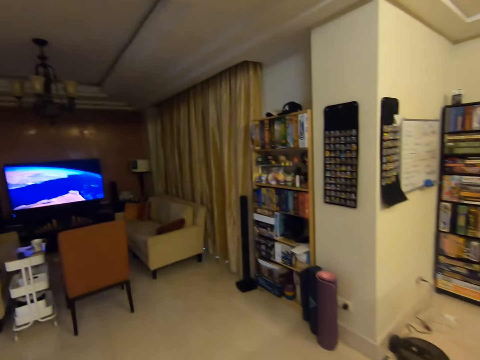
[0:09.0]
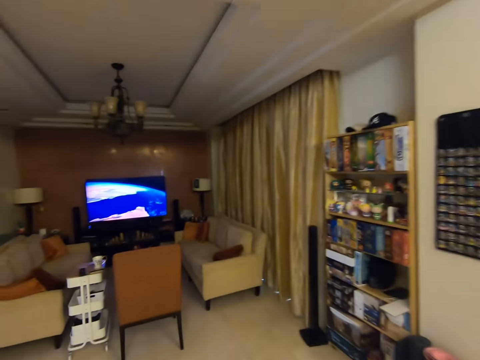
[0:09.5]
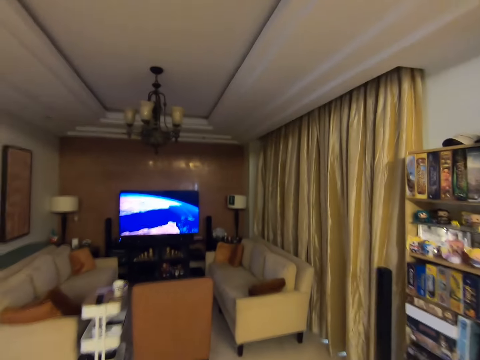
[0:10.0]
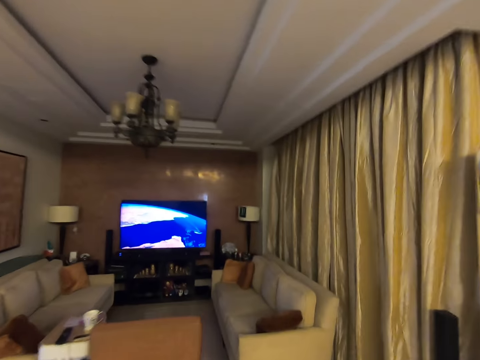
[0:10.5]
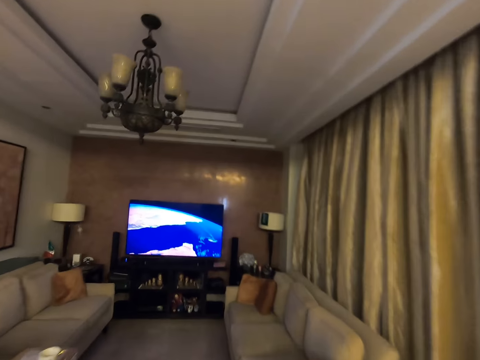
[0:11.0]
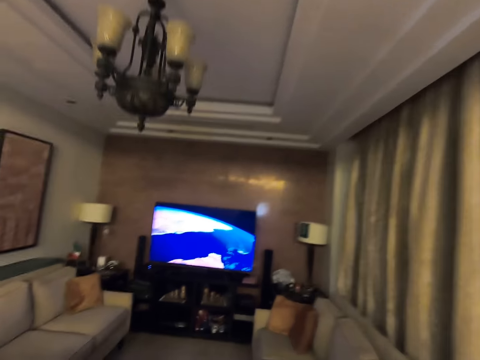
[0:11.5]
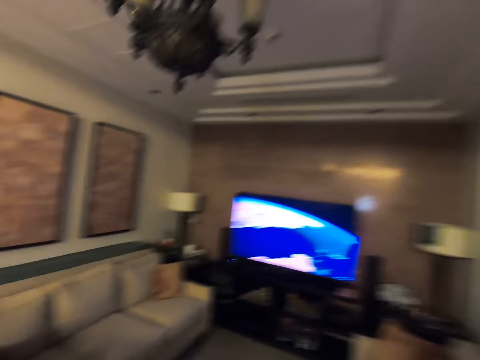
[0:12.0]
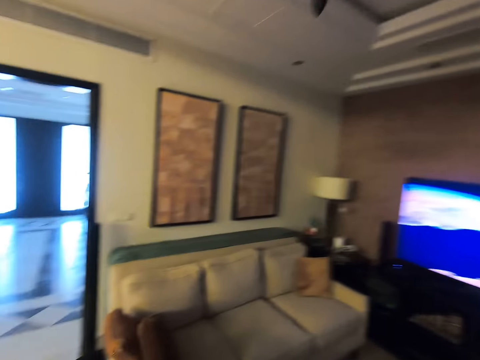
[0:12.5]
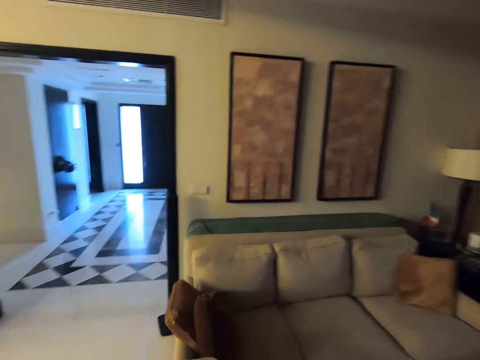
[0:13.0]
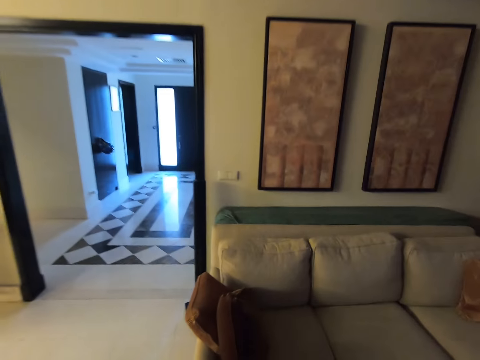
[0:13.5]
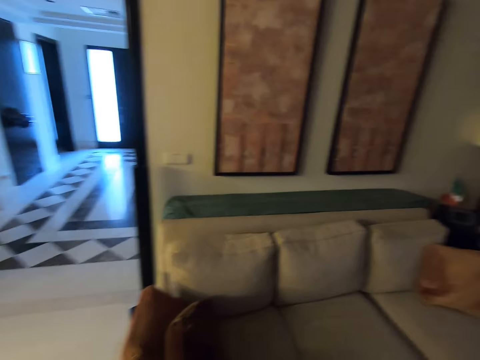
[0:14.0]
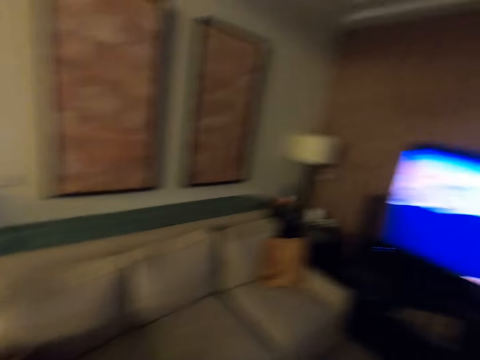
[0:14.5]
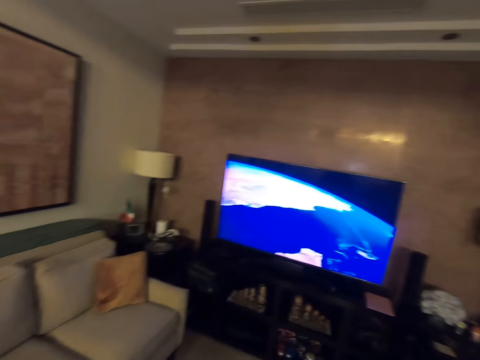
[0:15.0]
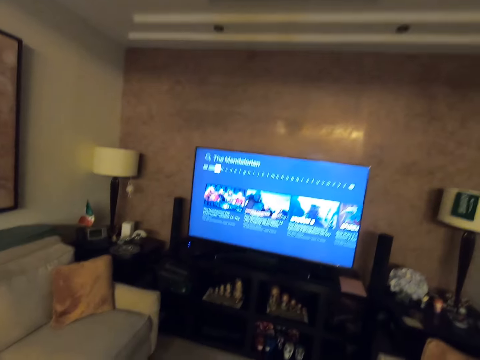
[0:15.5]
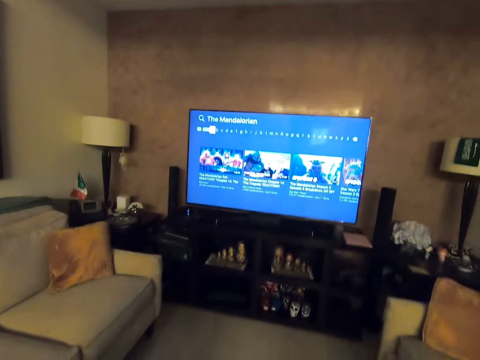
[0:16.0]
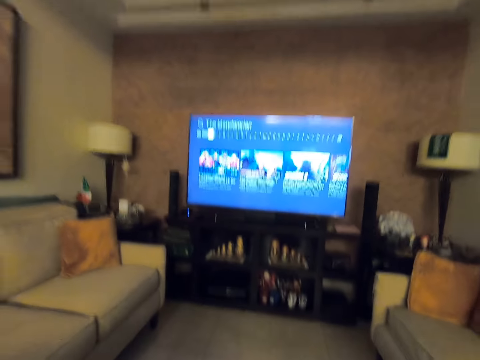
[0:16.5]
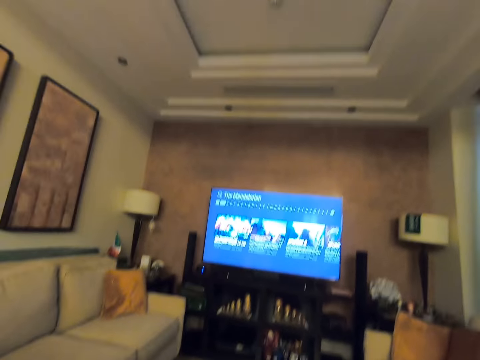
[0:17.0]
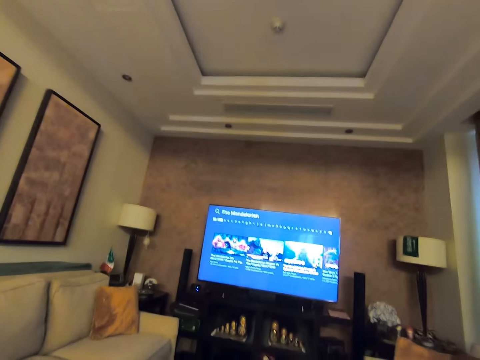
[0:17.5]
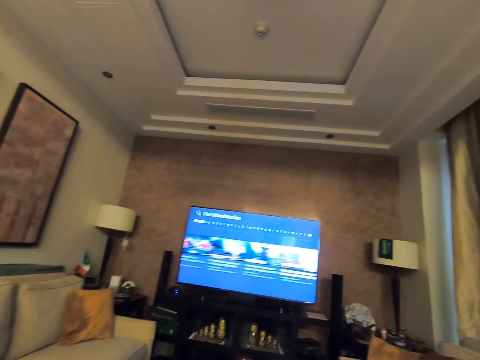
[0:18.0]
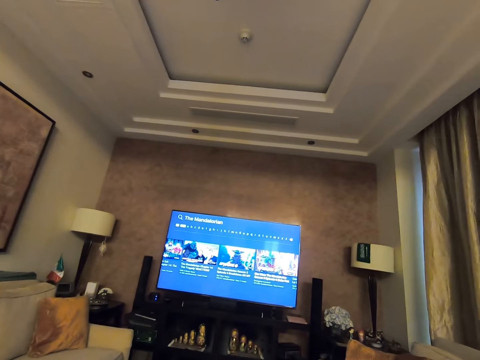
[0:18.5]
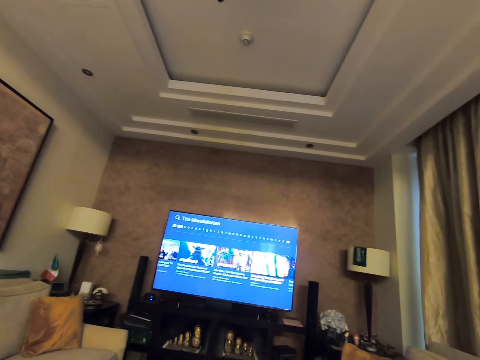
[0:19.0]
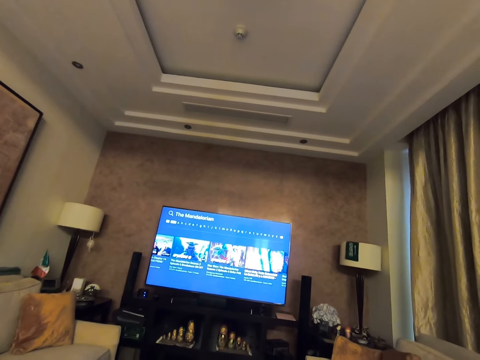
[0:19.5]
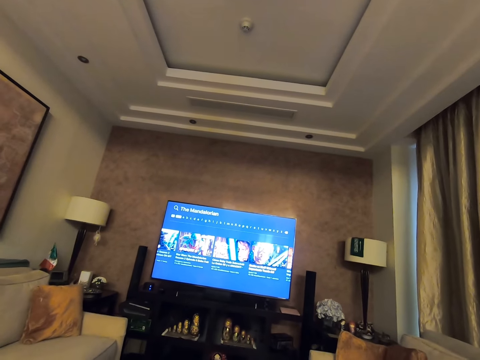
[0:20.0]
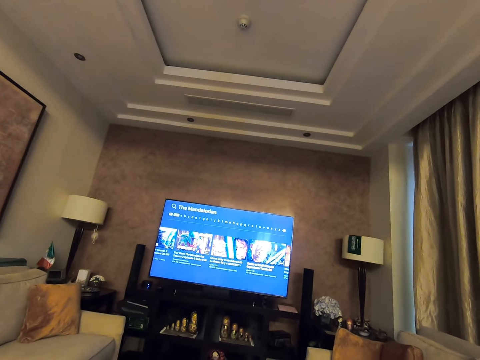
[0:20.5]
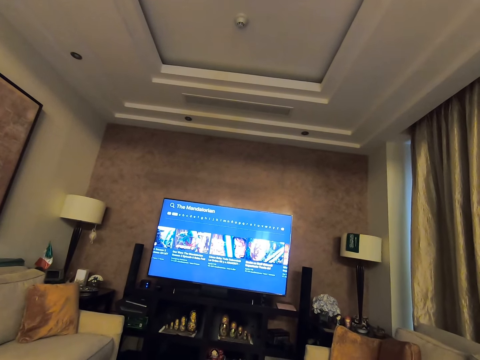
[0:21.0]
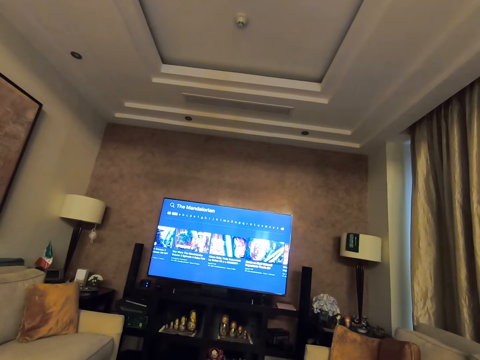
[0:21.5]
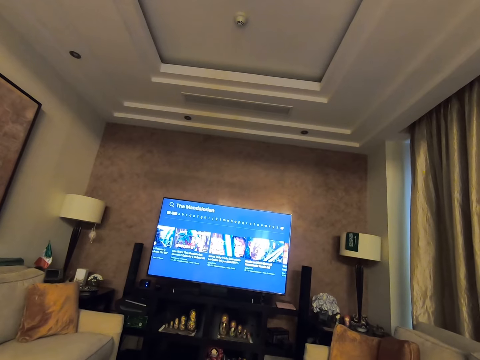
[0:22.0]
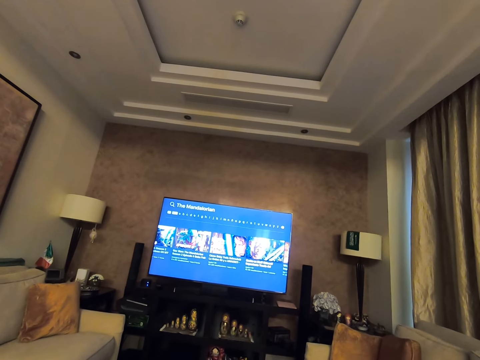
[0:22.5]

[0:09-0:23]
The camera wearer walks in a house. They sit down on a chair to watch TV.

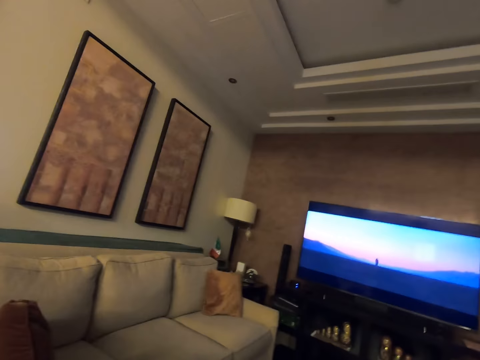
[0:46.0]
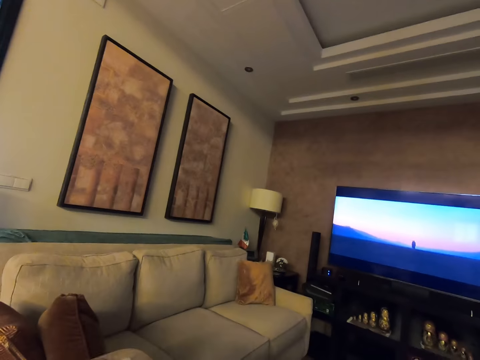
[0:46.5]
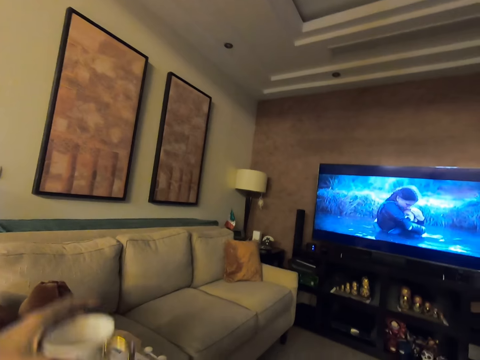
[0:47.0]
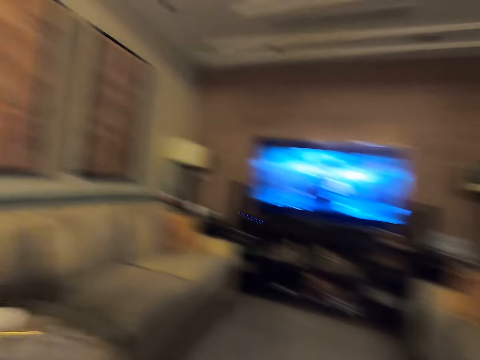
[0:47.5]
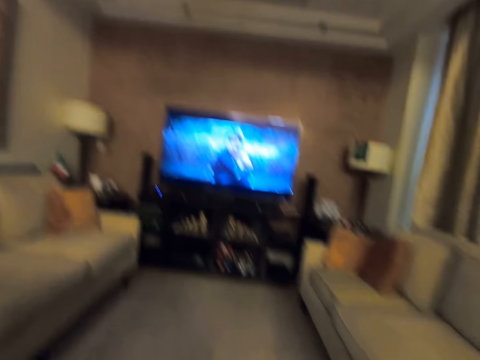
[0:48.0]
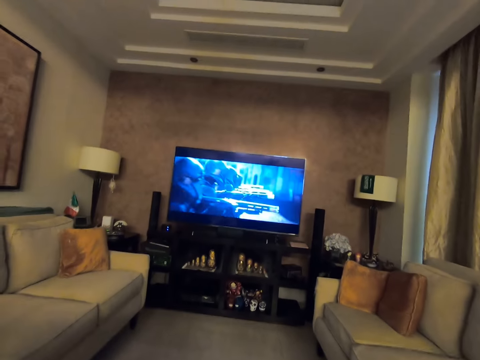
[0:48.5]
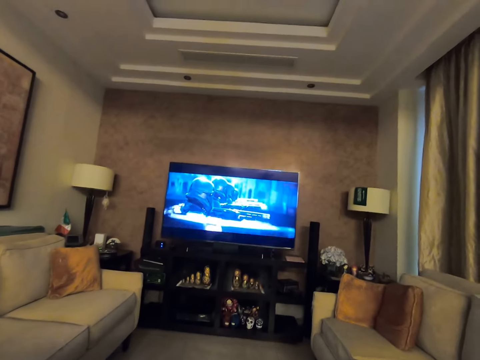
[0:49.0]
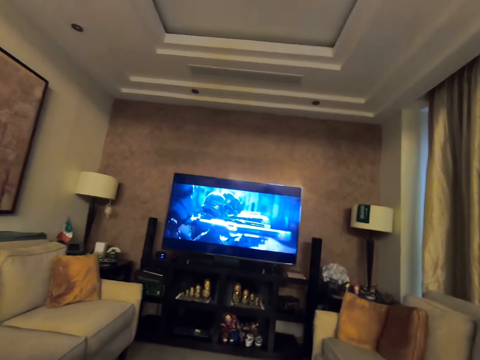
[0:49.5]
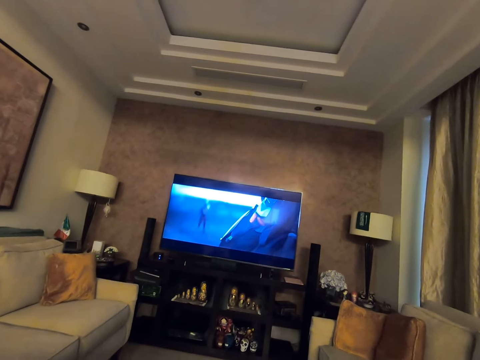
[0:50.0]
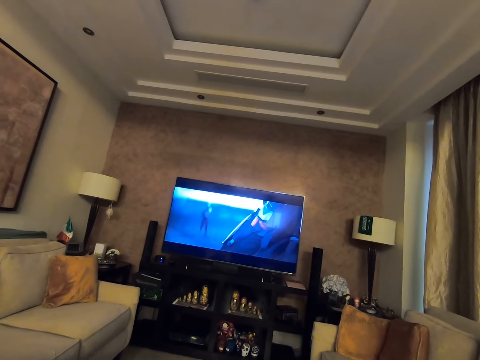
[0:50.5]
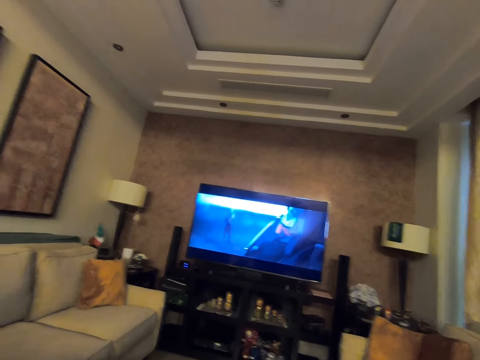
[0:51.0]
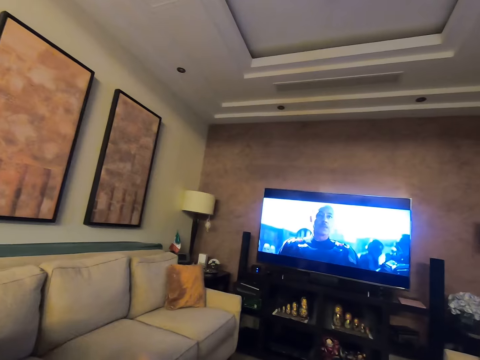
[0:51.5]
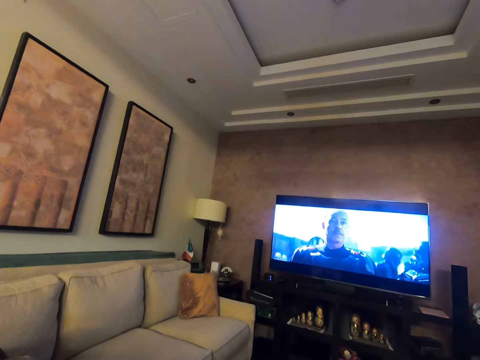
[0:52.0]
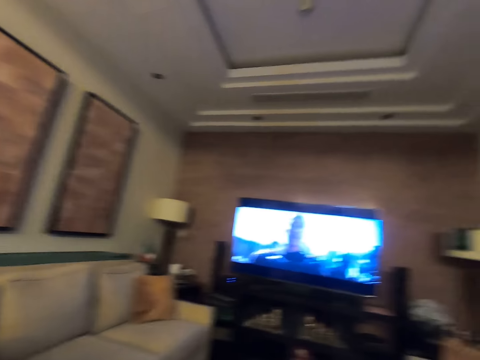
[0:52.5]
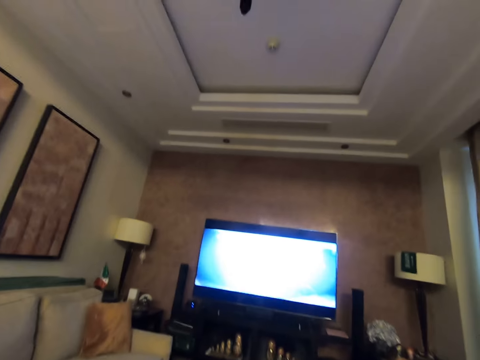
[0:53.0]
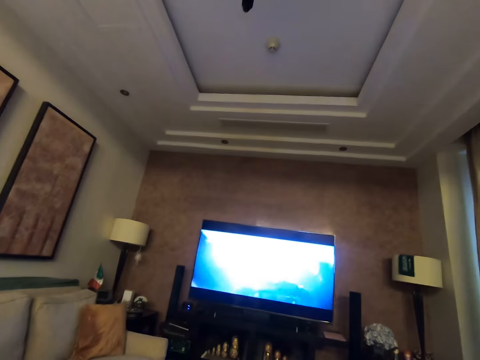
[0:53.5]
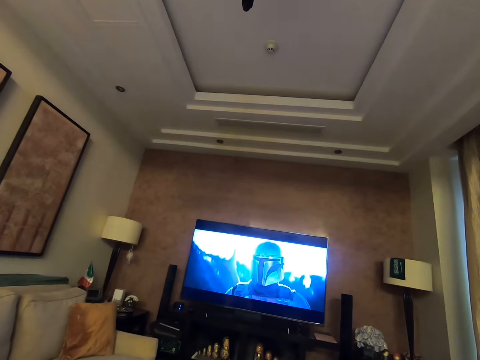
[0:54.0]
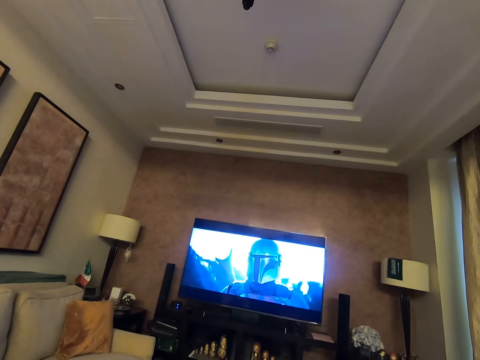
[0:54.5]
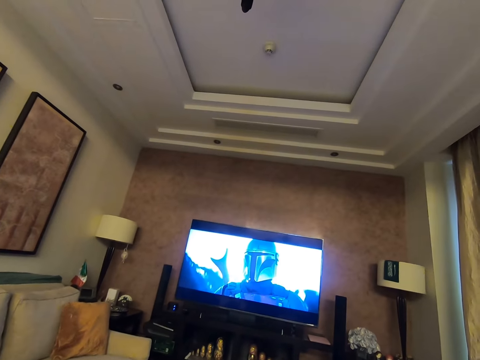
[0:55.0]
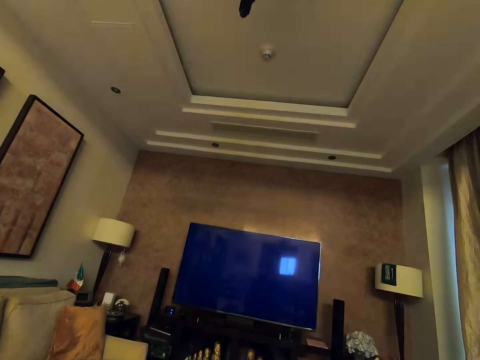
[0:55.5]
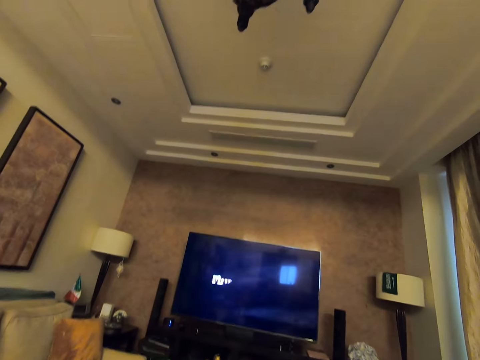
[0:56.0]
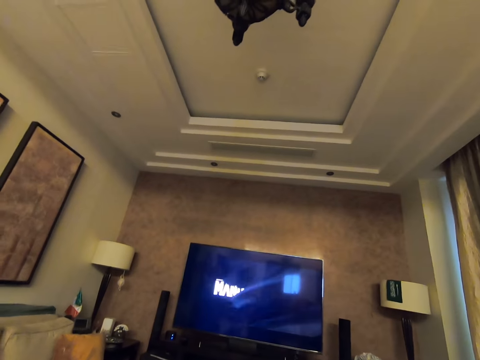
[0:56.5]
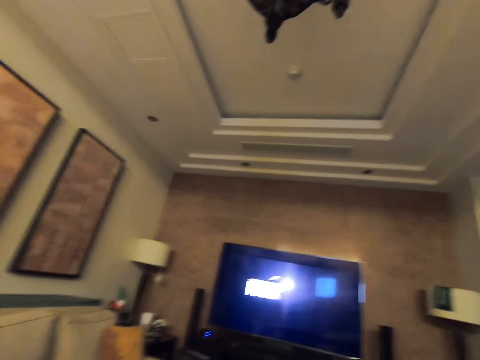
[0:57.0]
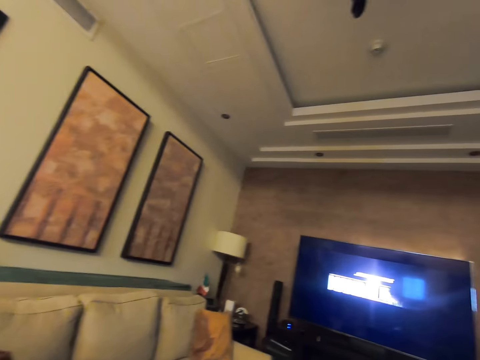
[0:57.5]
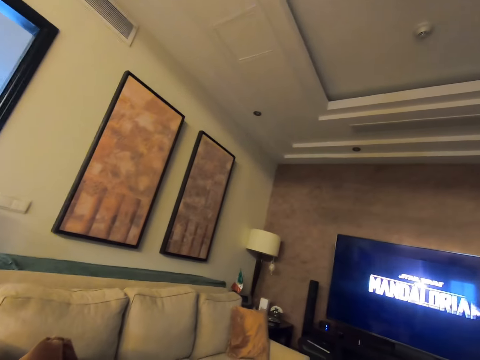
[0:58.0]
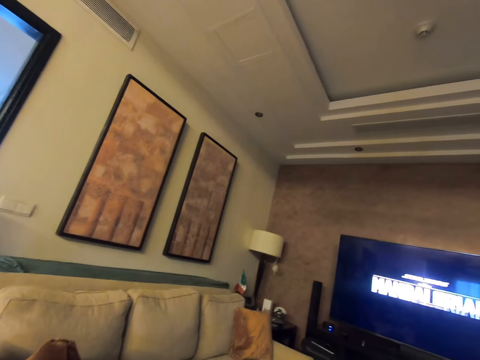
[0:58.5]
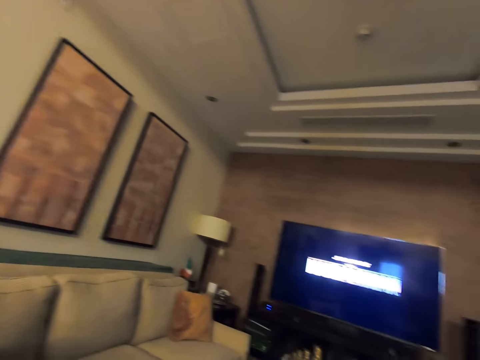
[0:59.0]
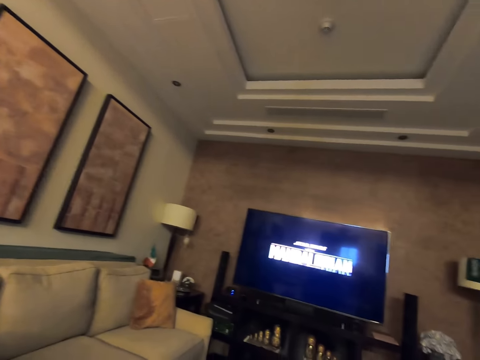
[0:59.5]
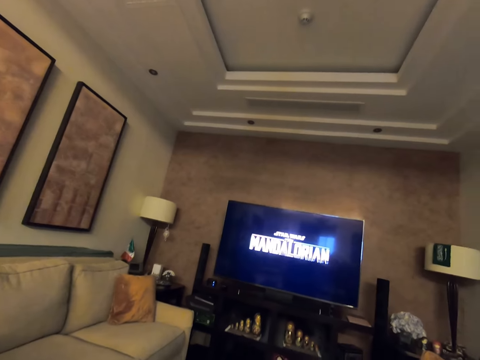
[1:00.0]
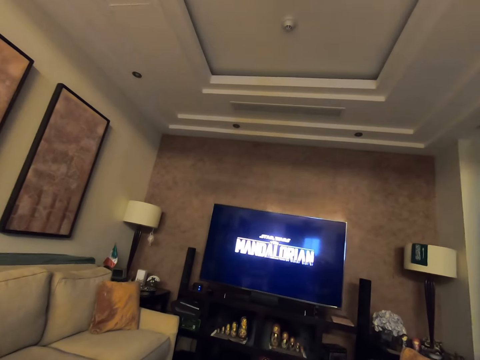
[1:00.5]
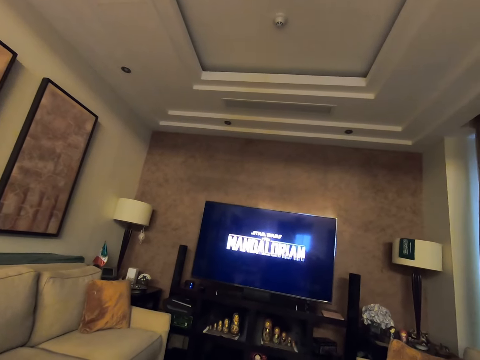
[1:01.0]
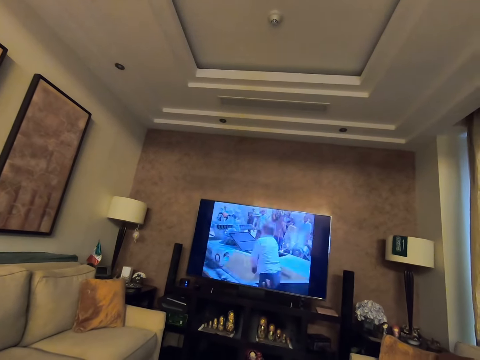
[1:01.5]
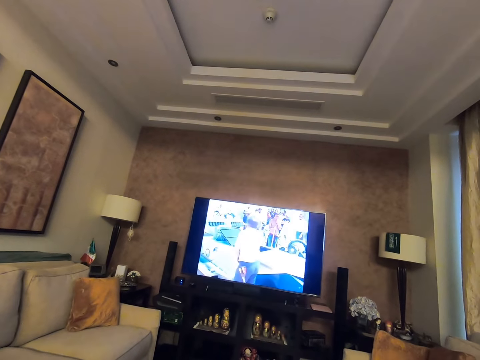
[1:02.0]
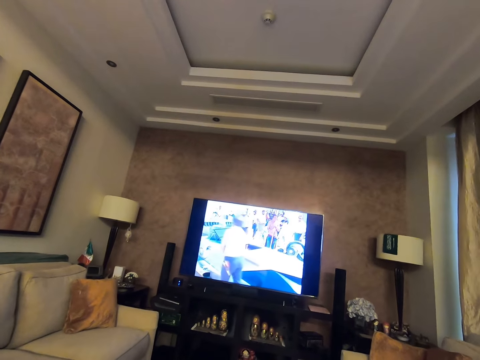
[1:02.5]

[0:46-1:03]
The camera wearer takes up a cup. They hold the cup. They take up the remote and point it at the TV.
